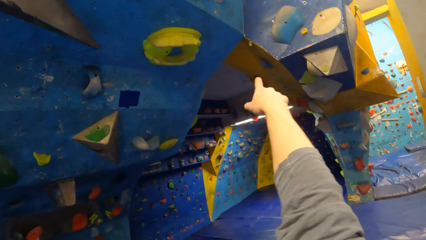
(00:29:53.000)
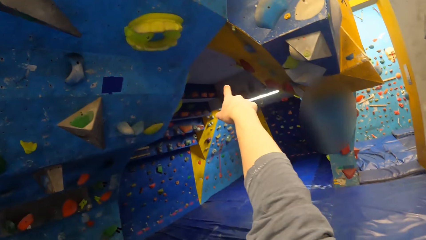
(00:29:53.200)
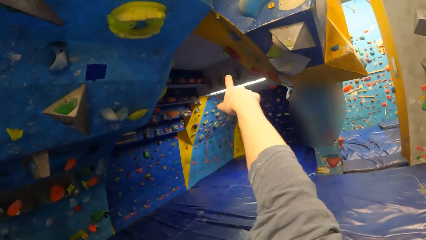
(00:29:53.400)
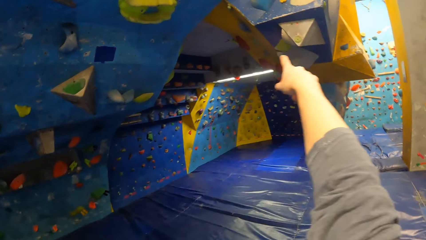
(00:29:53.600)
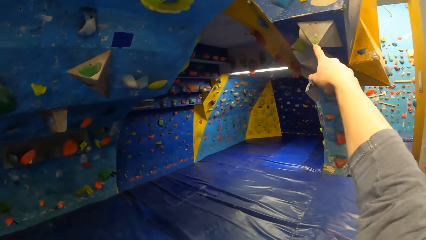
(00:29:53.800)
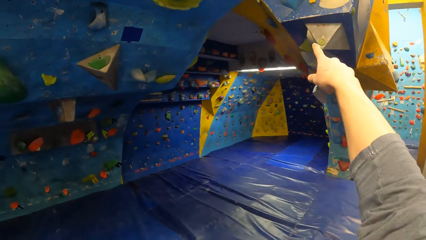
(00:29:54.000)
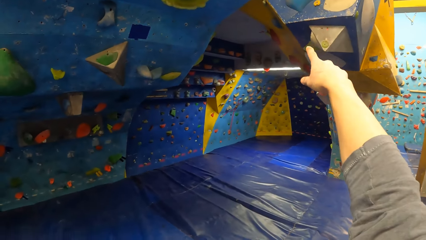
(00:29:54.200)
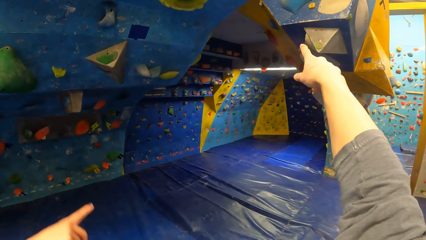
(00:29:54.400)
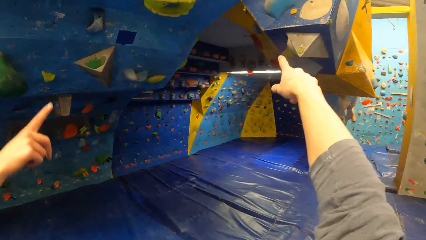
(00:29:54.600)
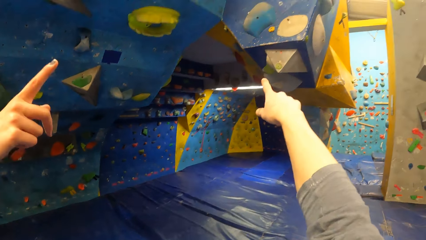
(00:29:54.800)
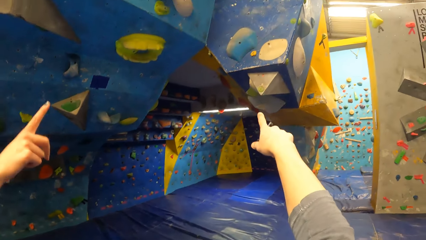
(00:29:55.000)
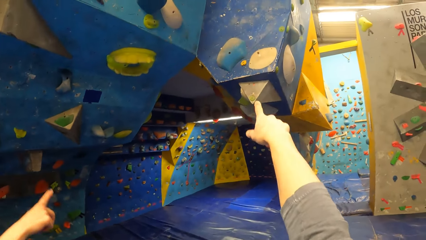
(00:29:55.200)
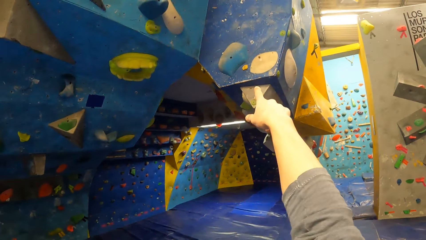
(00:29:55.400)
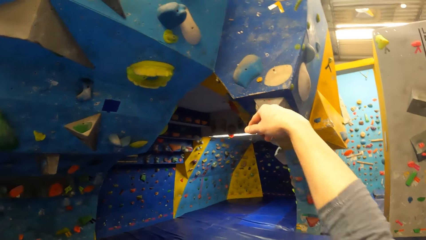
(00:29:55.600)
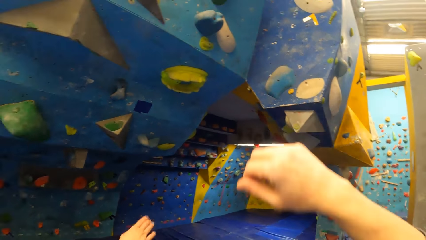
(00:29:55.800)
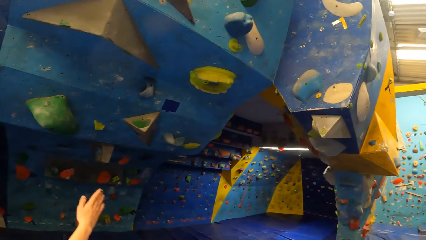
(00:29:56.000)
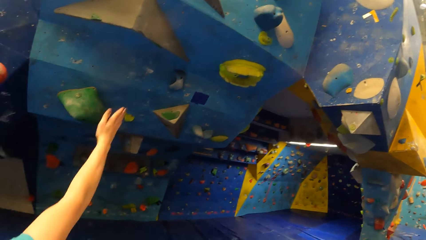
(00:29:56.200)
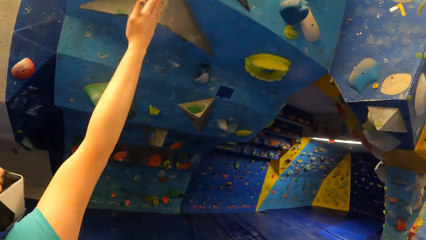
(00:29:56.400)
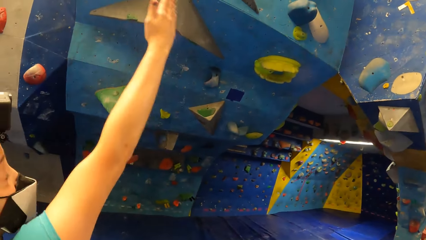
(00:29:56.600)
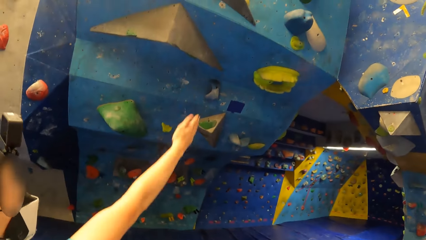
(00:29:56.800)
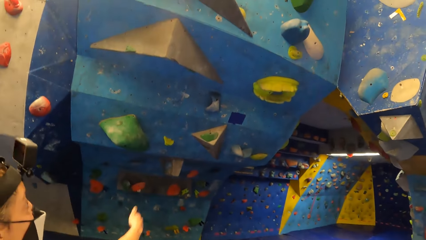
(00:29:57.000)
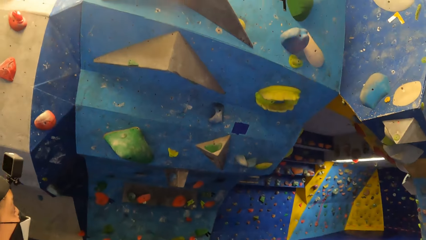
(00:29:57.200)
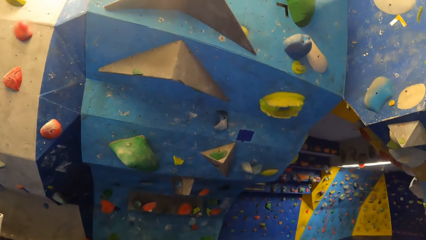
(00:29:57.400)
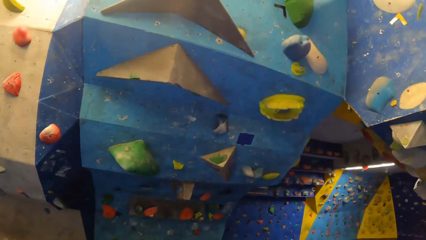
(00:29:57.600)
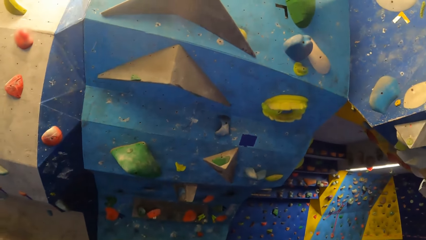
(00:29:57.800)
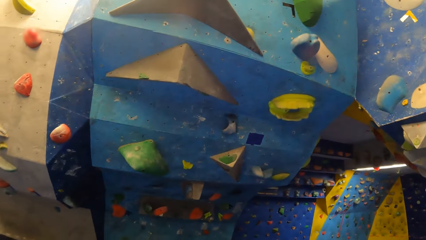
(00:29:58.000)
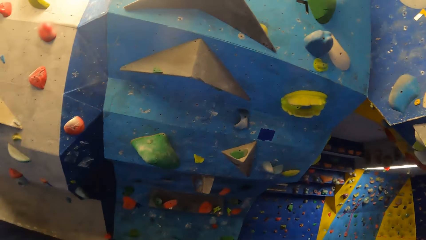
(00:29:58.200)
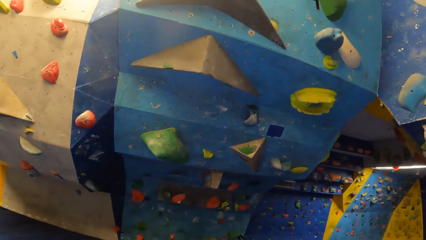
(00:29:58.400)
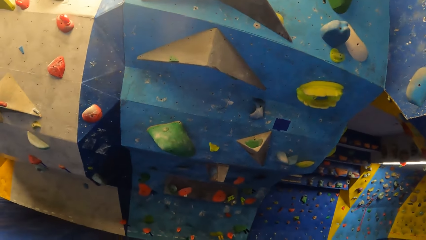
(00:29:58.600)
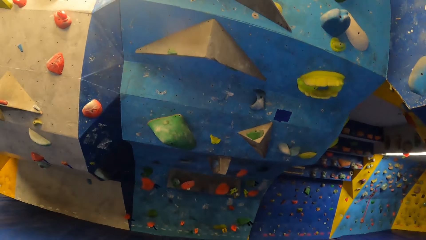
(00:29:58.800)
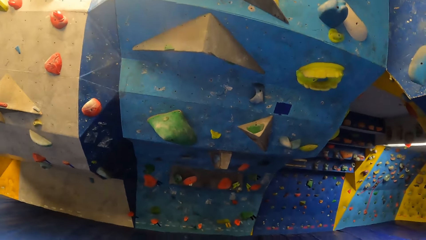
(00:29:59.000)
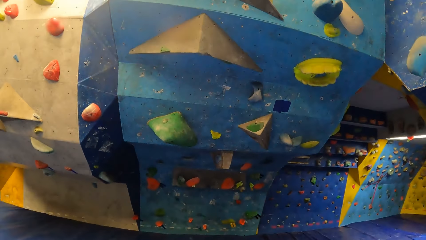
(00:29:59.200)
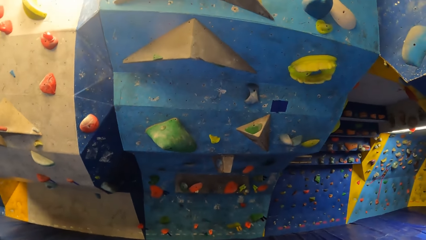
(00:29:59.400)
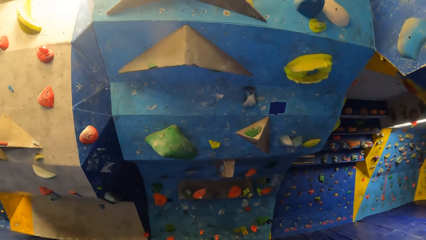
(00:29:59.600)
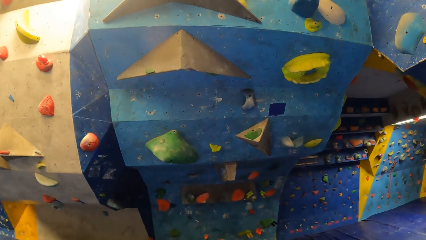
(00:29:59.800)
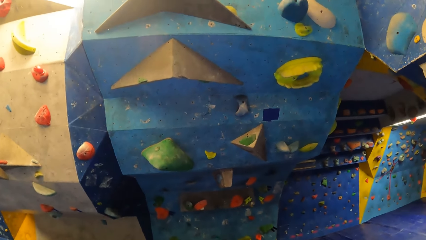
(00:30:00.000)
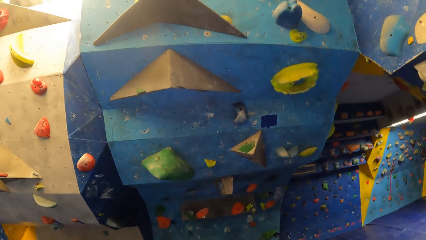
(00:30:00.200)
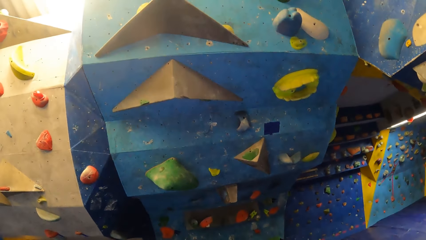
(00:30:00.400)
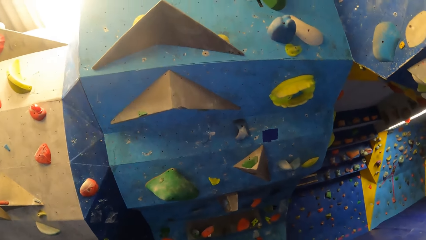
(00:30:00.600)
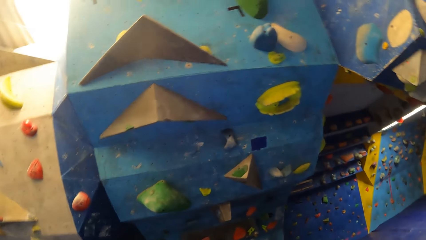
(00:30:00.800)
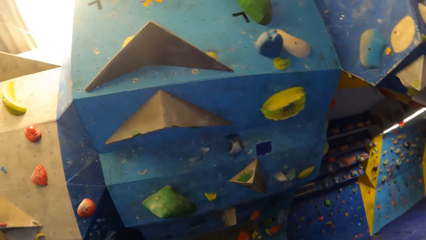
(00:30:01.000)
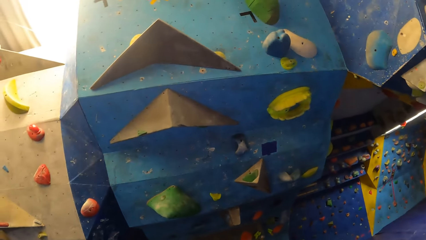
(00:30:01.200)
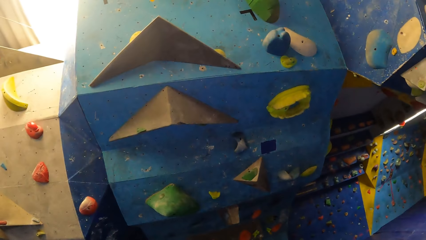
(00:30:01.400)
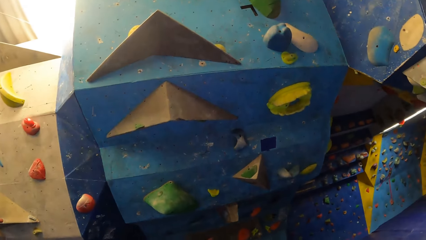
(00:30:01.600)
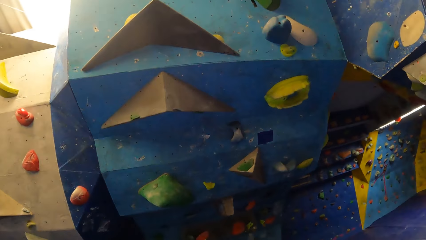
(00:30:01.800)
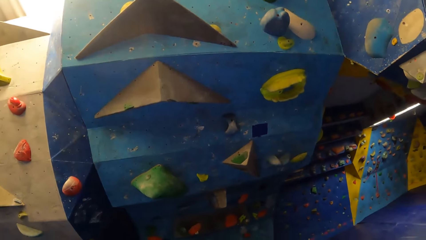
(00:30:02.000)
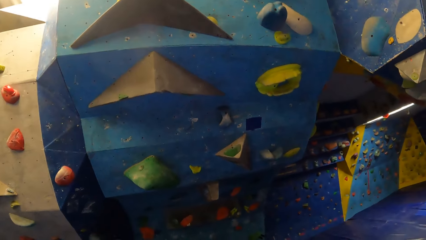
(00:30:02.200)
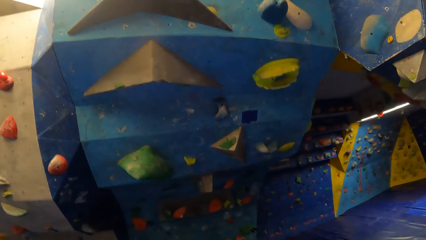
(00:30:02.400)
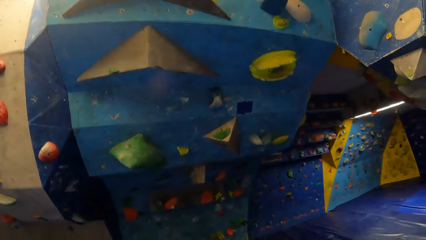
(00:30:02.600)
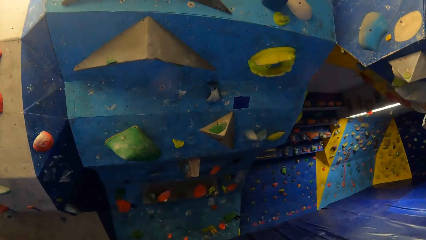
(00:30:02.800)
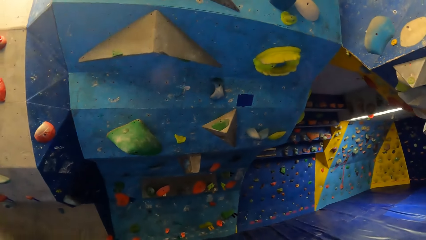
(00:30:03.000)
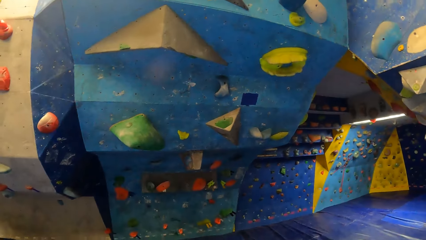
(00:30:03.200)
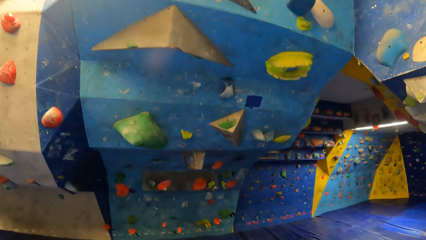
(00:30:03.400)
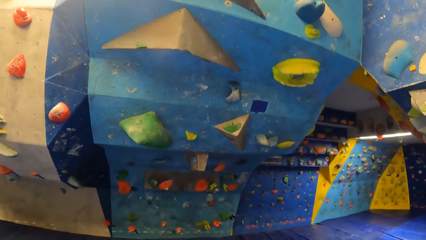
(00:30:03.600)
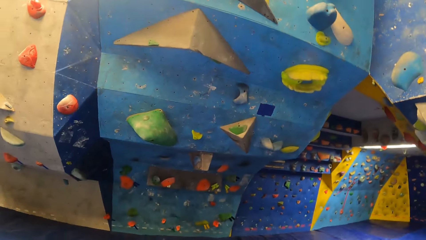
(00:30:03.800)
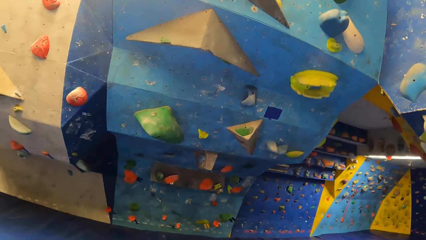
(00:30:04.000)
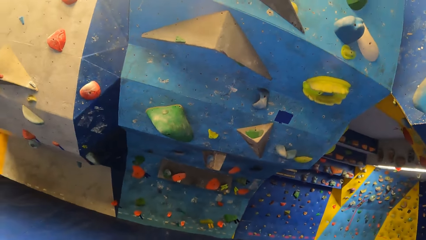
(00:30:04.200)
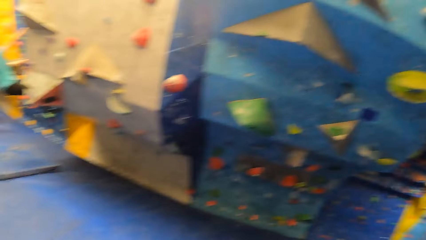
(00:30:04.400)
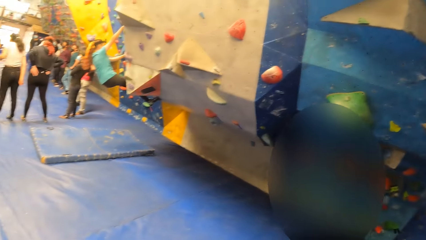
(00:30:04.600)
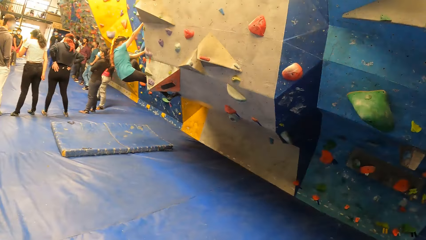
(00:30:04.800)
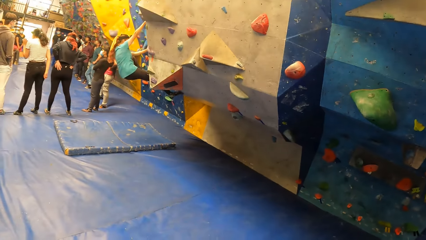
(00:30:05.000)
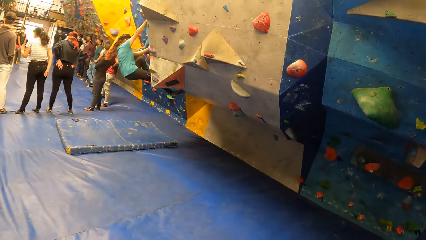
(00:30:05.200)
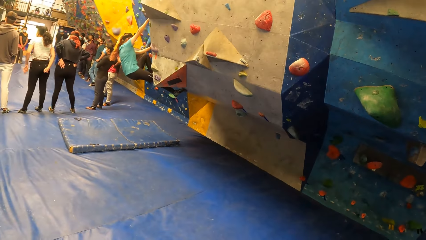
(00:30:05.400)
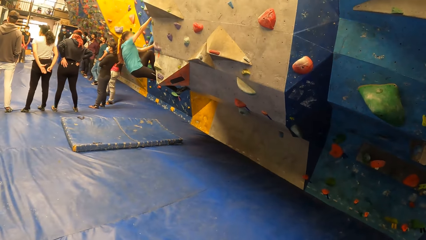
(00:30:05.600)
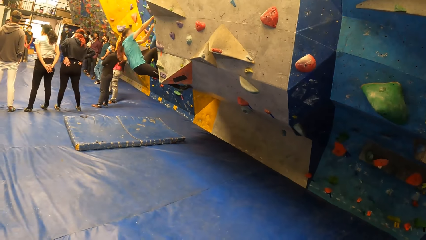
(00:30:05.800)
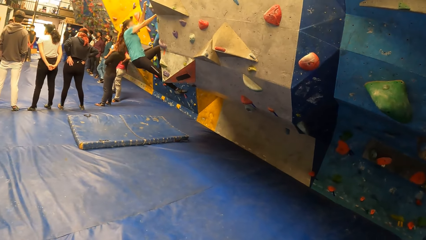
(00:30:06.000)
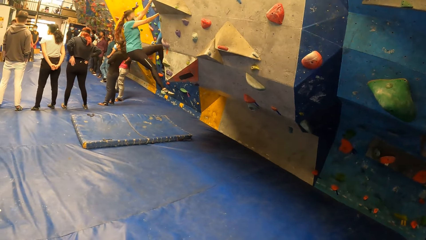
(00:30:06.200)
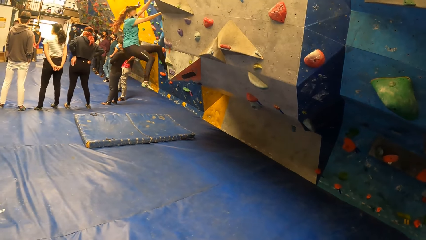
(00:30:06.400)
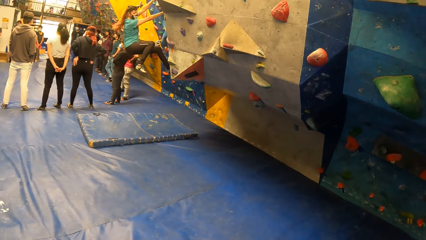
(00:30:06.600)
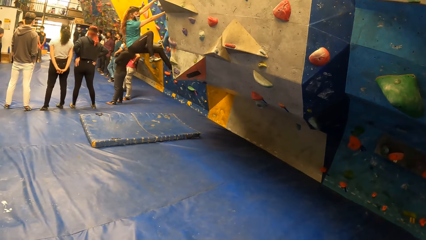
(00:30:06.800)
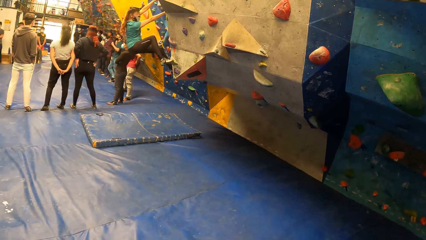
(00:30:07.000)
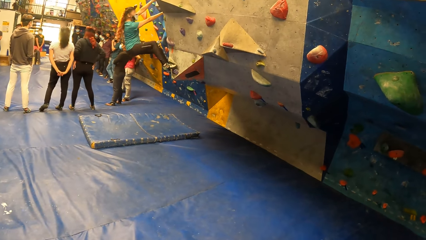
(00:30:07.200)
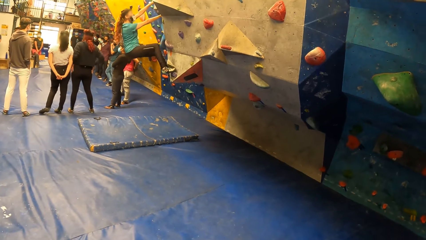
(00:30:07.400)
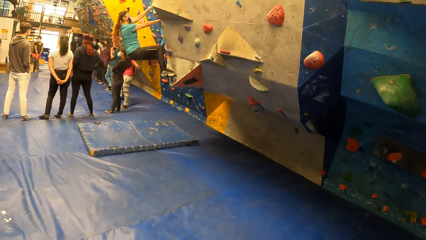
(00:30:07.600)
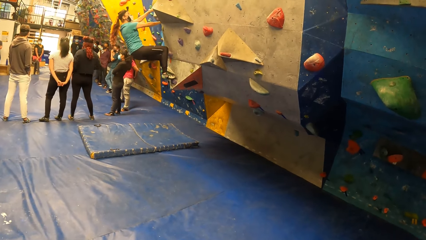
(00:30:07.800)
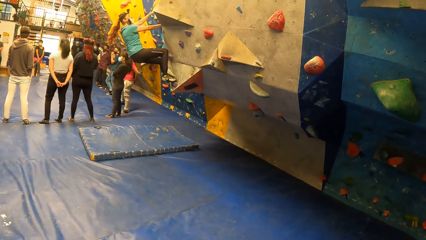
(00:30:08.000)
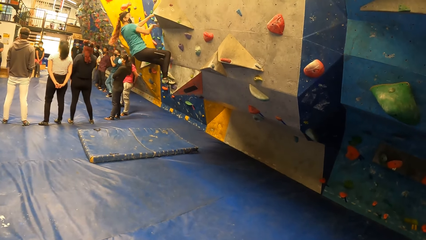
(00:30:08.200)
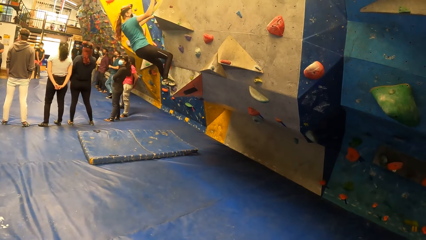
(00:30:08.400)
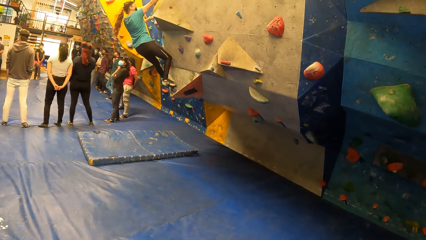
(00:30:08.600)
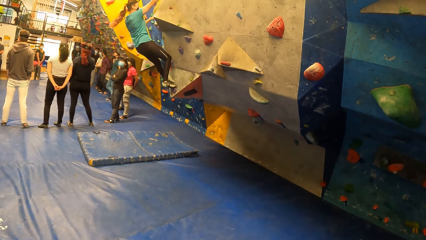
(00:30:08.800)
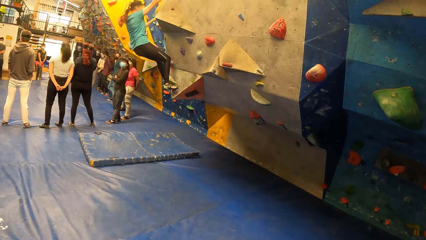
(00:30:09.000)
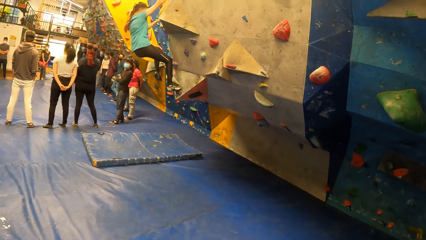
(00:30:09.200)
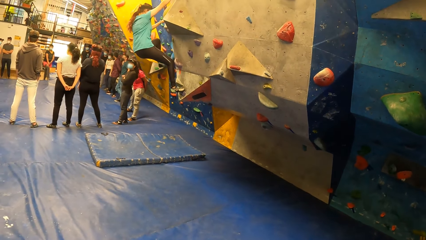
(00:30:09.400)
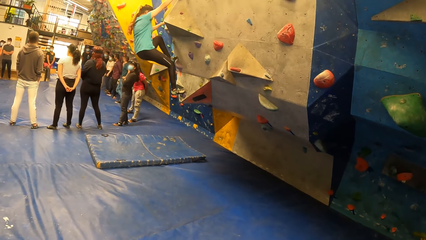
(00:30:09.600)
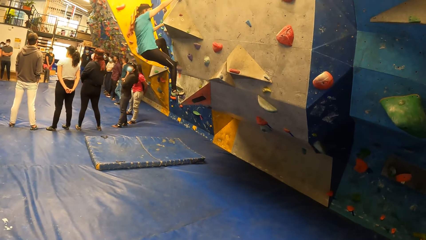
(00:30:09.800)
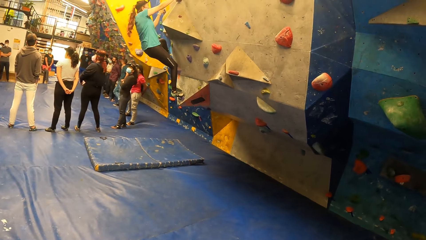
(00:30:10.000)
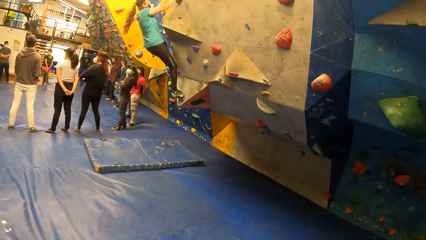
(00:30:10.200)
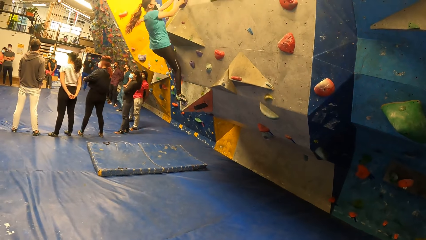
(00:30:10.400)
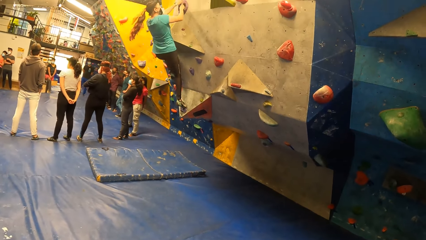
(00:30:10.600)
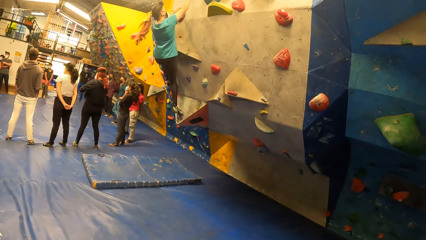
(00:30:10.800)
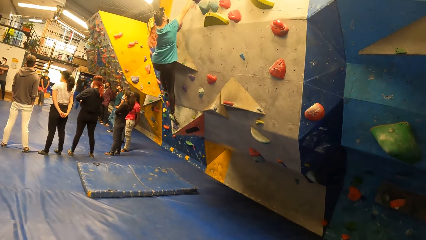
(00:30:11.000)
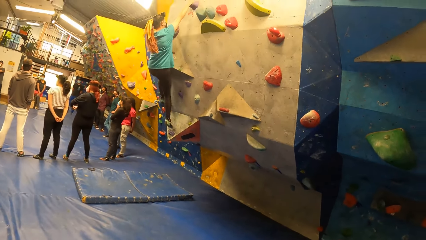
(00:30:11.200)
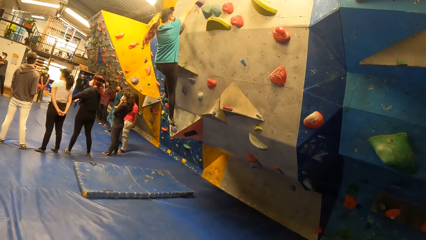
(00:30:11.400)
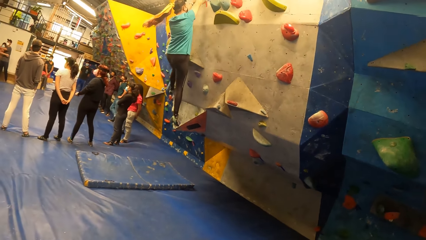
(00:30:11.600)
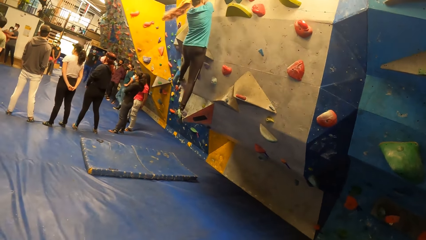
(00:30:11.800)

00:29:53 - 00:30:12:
The camera wearer comes closer to the wall. A woman climbs a bouldering wall. The camera wearer stands at one place.
